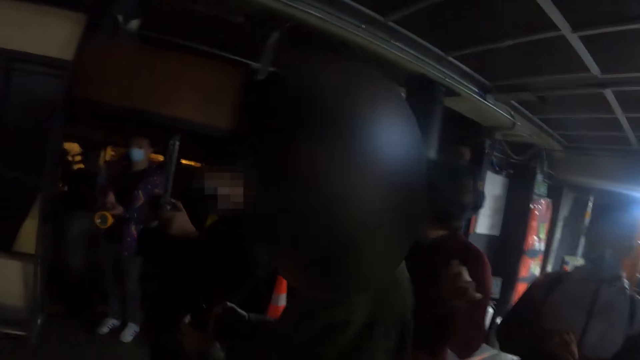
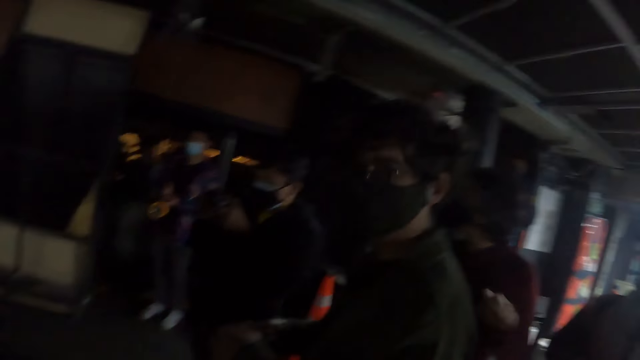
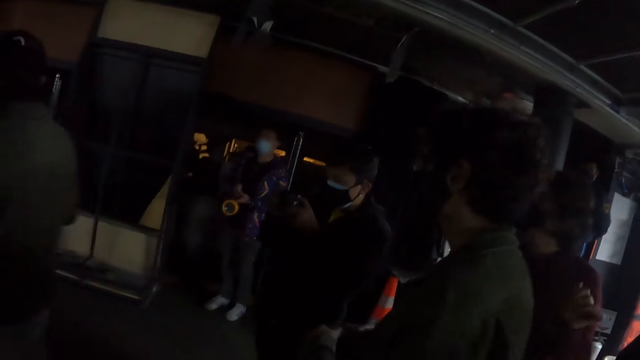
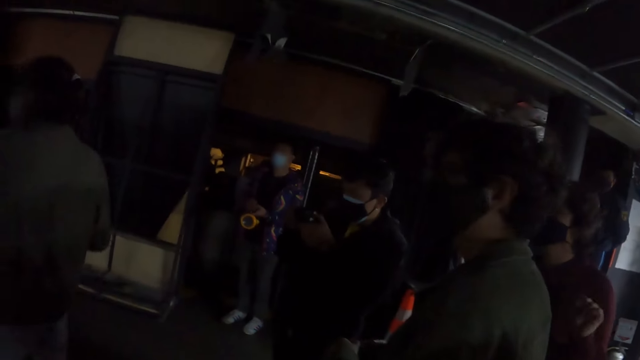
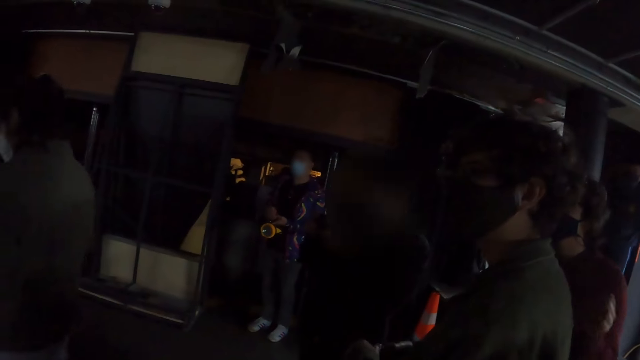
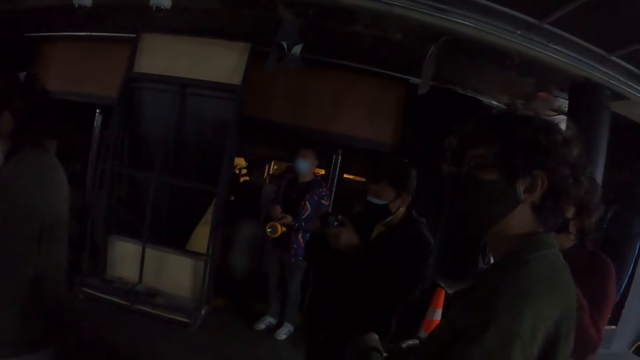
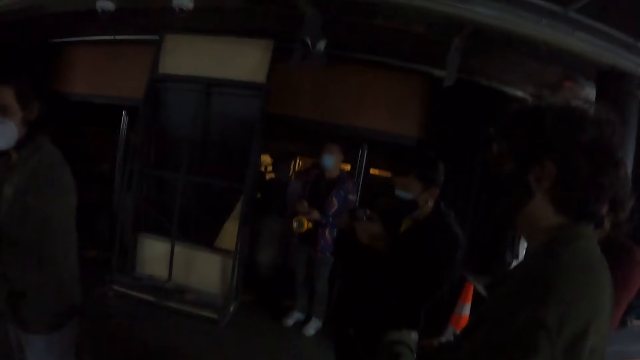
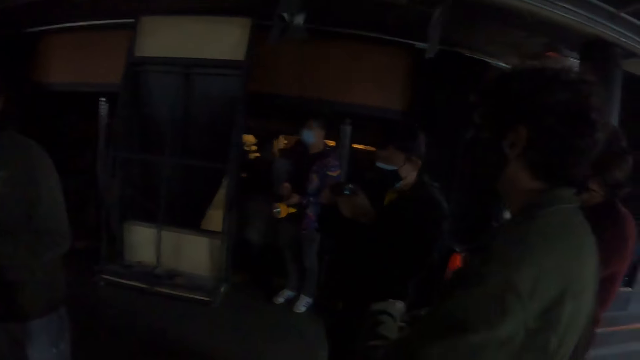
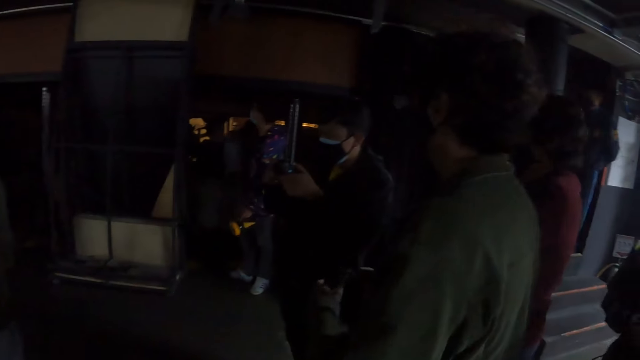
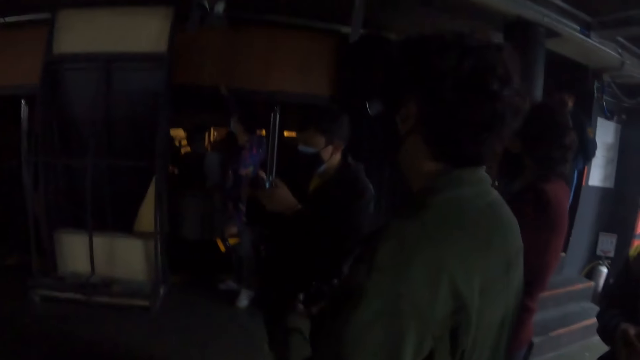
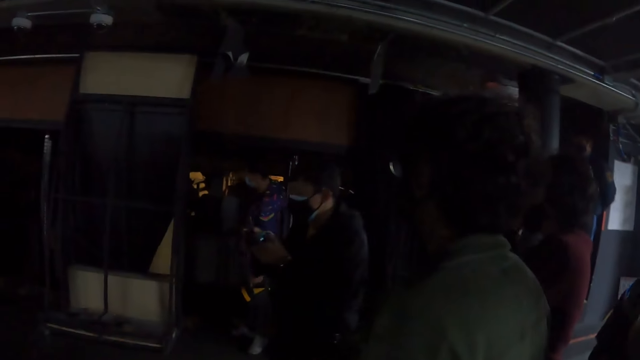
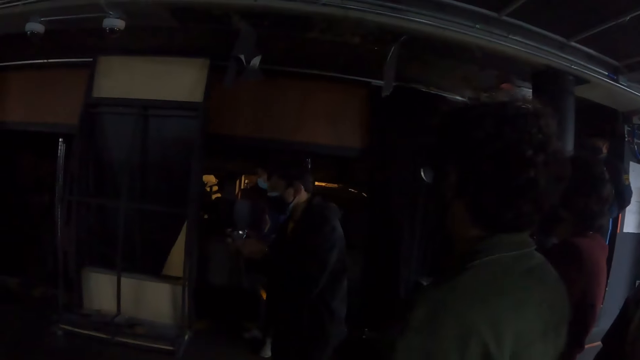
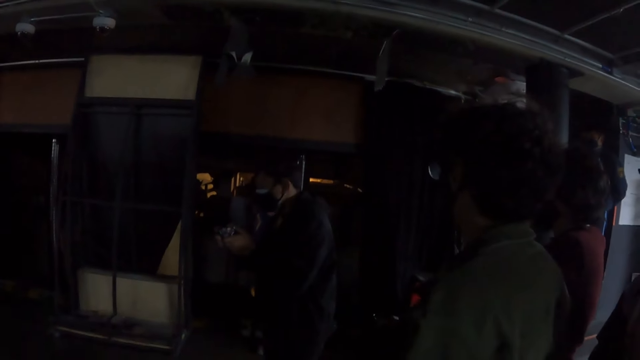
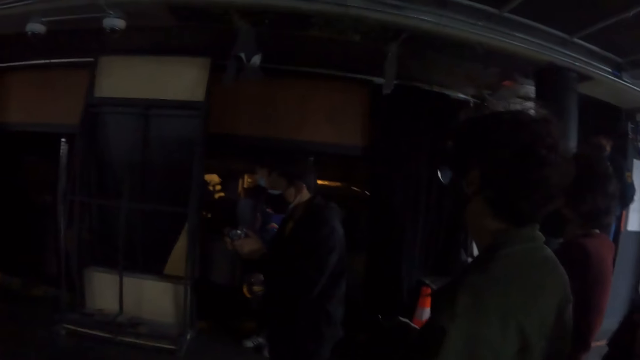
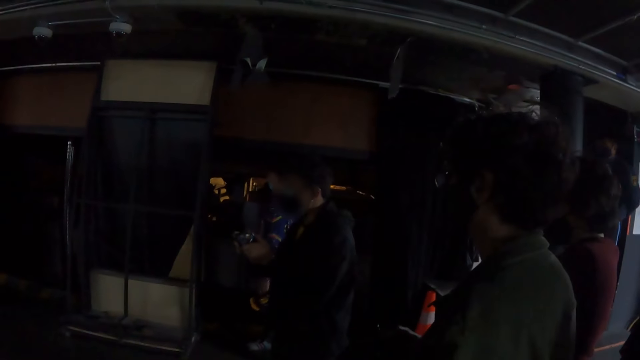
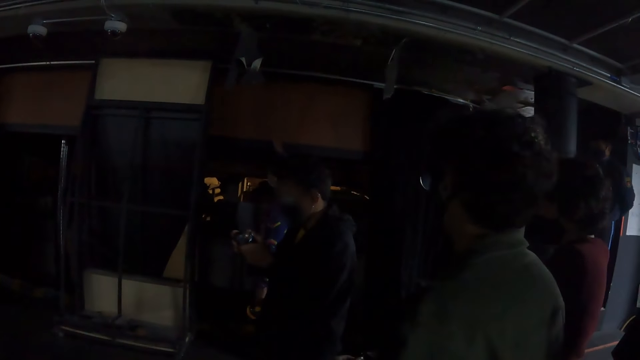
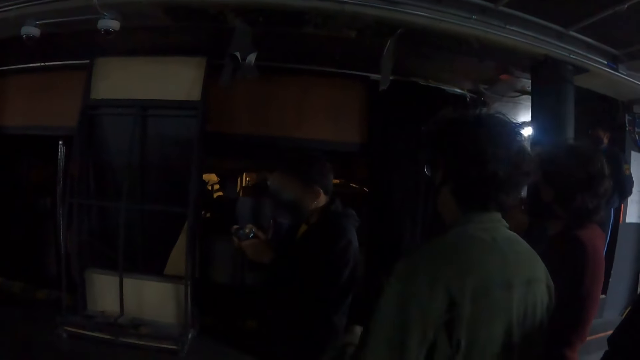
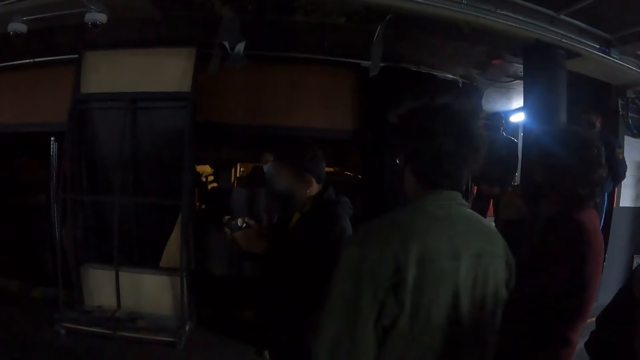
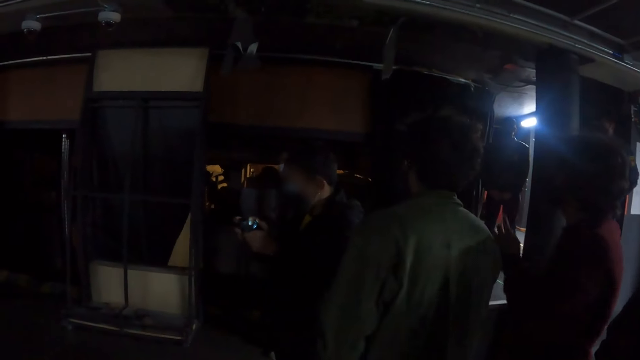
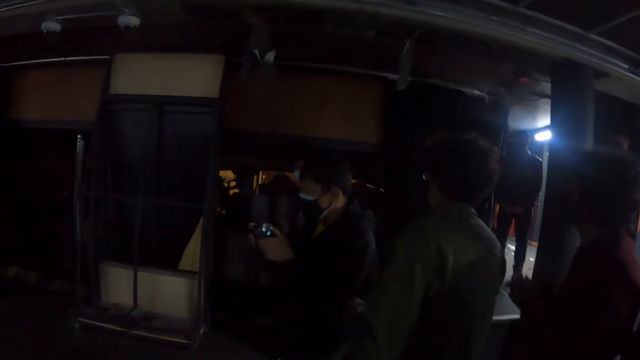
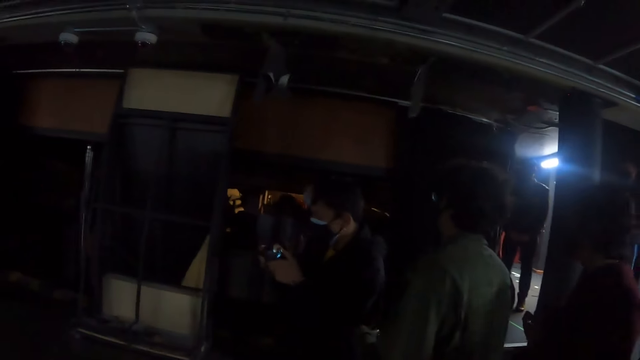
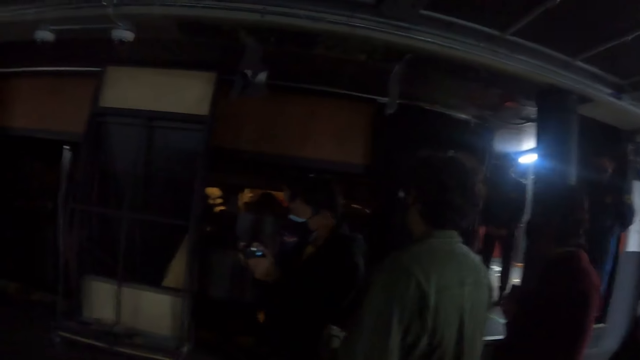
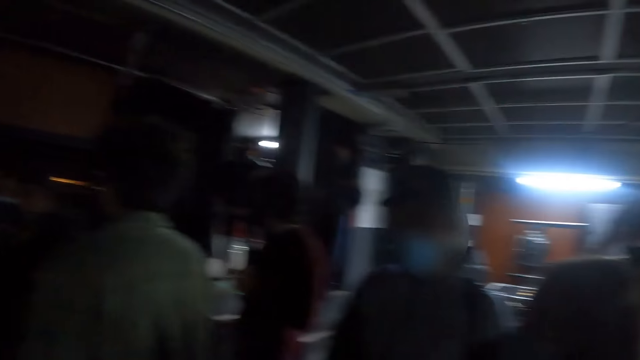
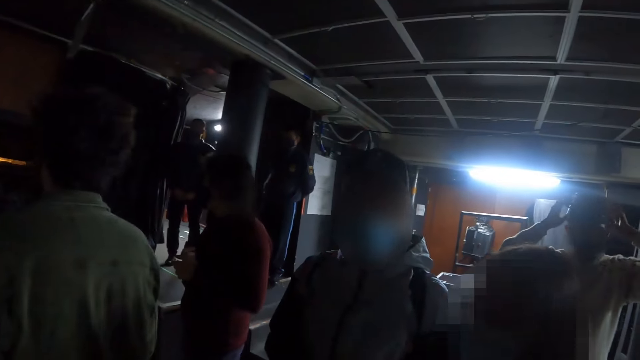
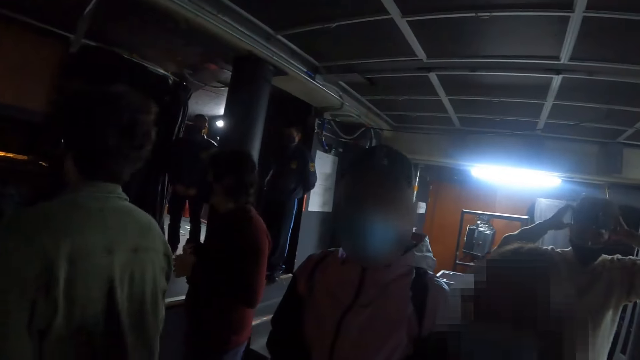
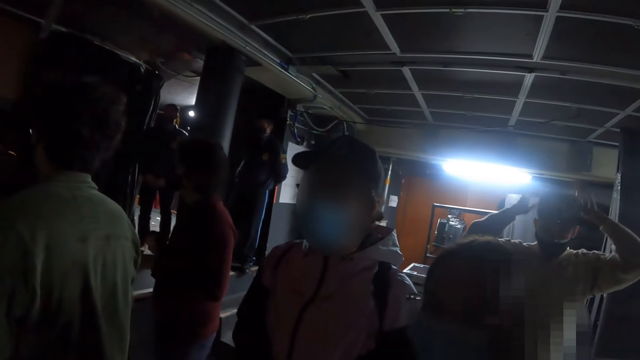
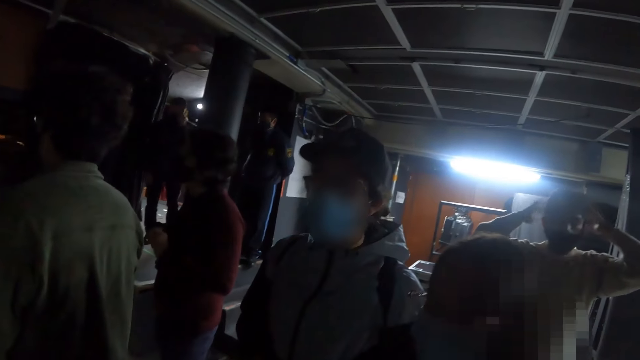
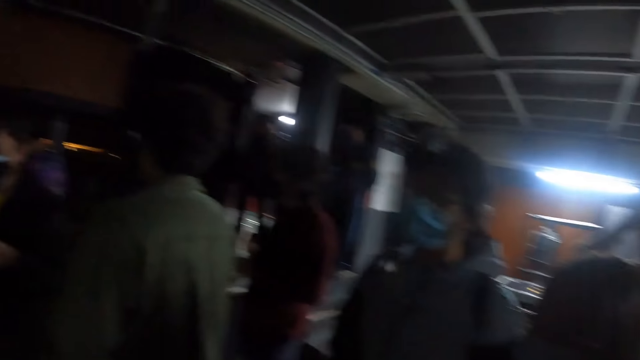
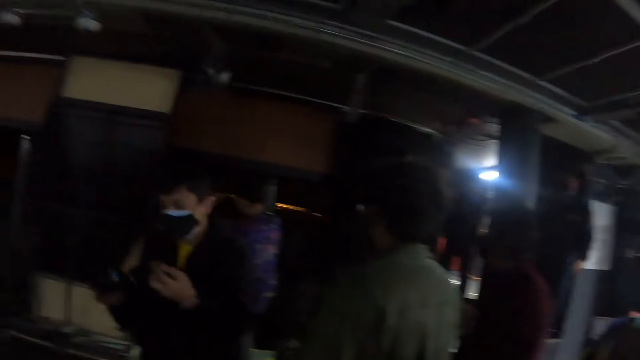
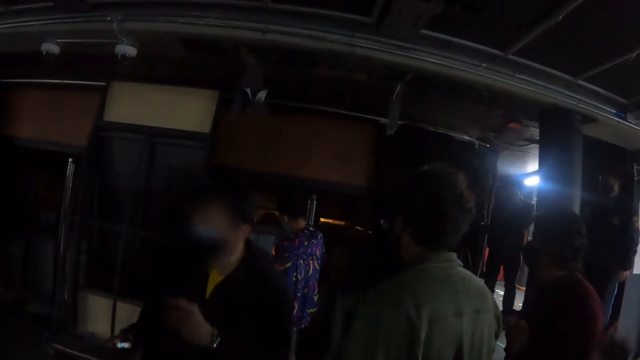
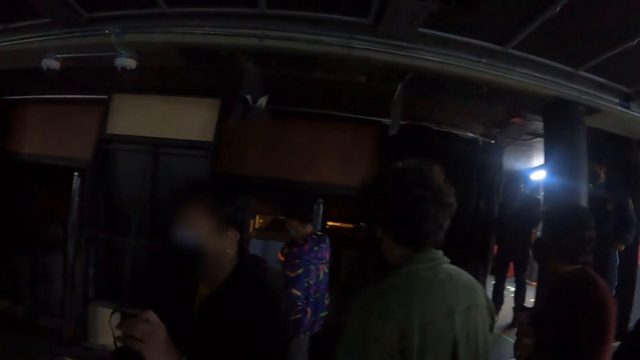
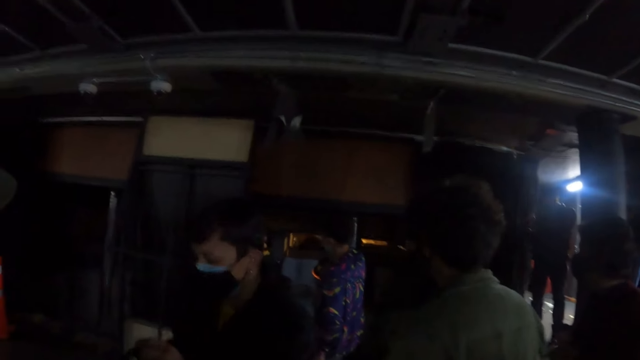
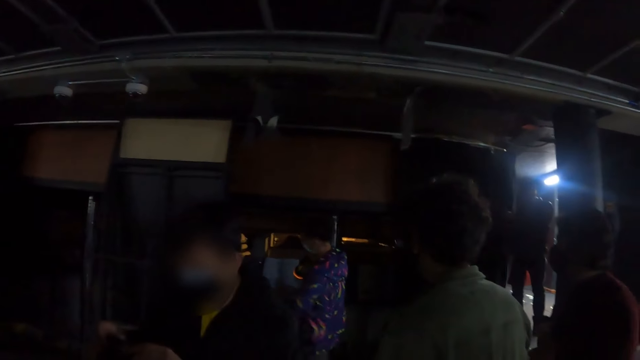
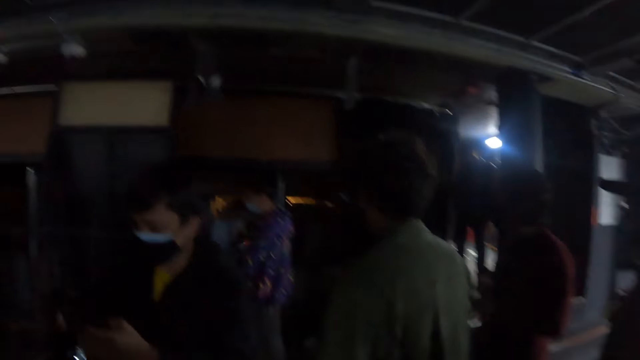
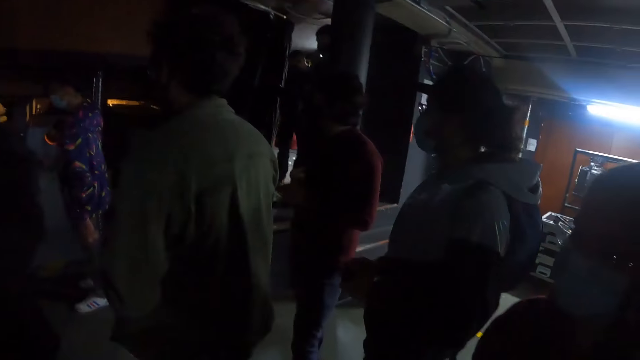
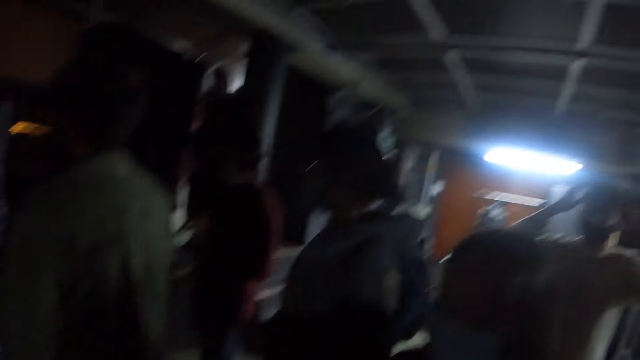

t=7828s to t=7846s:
A man points at the wall. Another man moves closer to a third man. A woman shakes her head.

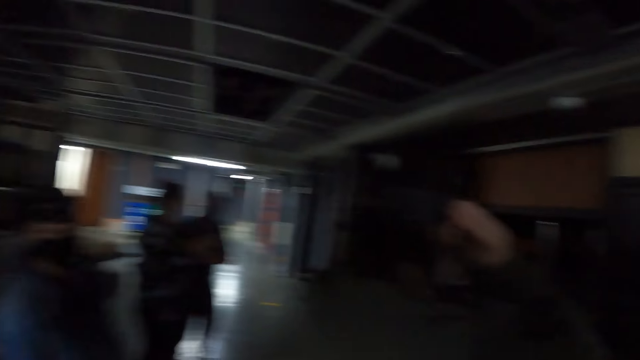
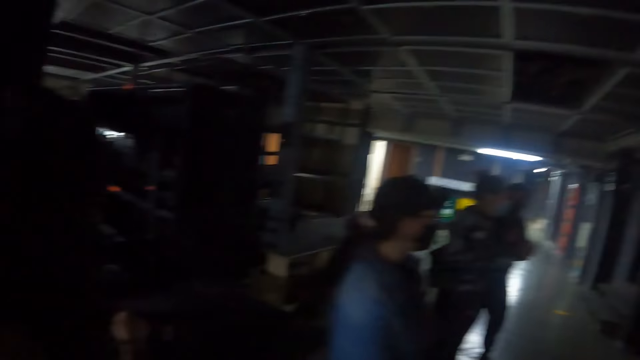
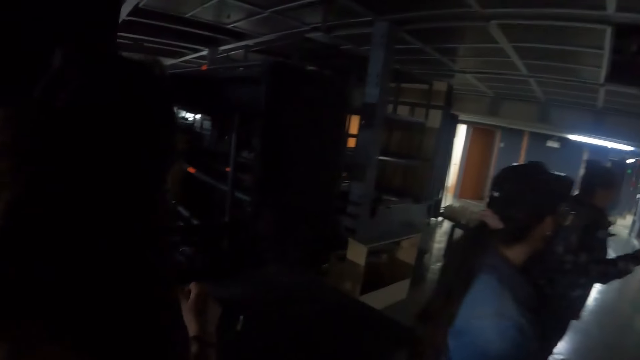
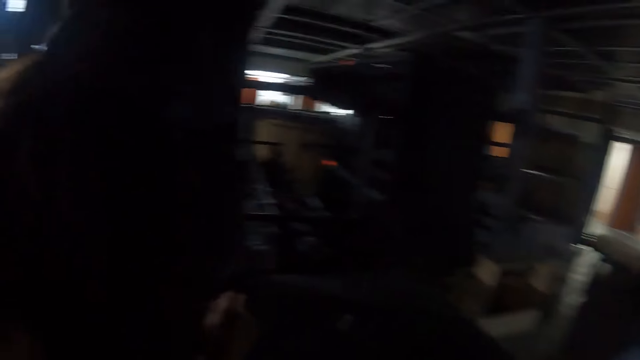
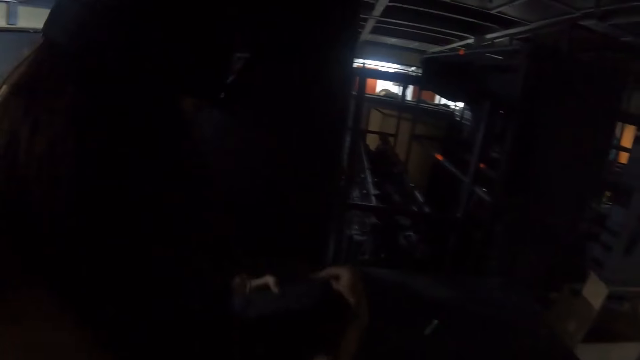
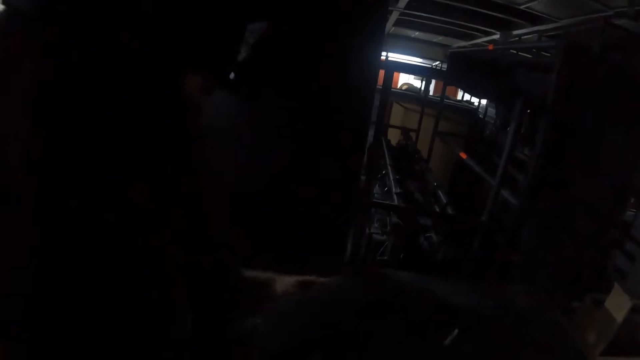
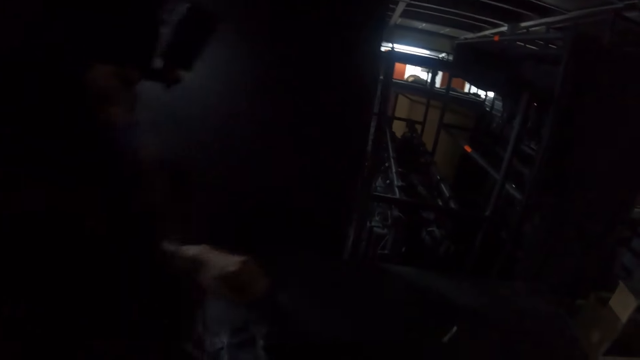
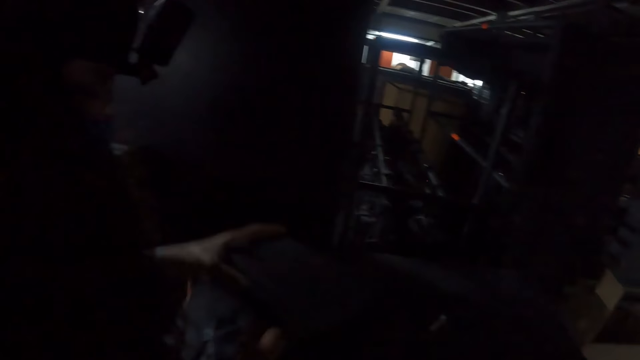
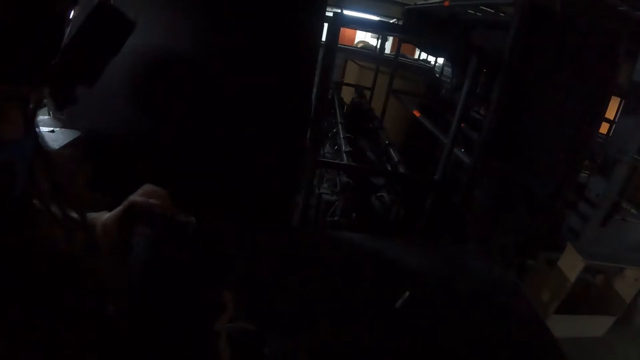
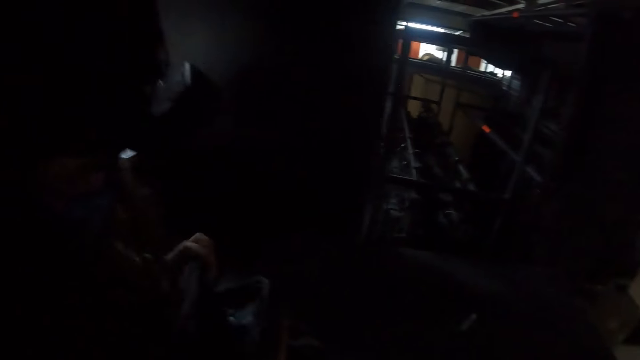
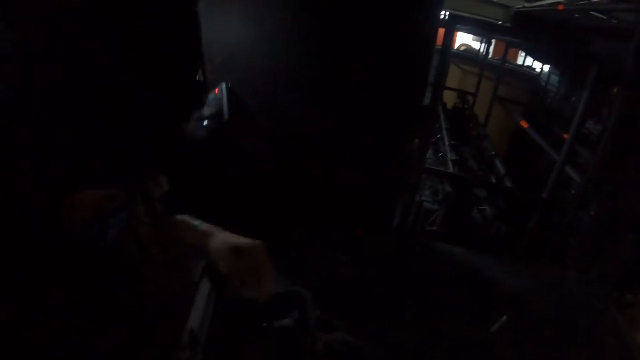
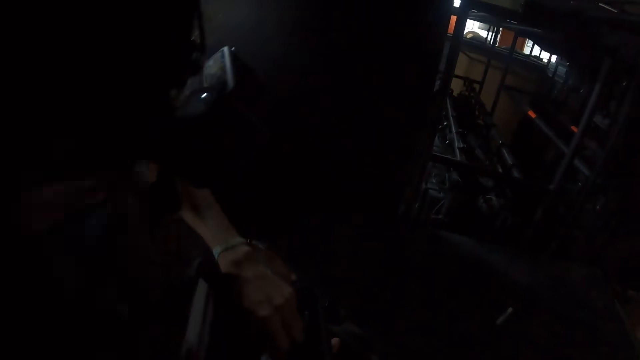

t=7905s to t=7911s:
A woman removes something from her purse.
